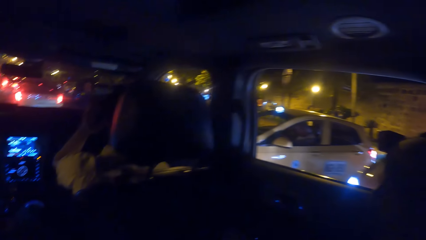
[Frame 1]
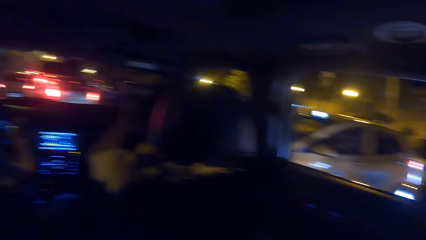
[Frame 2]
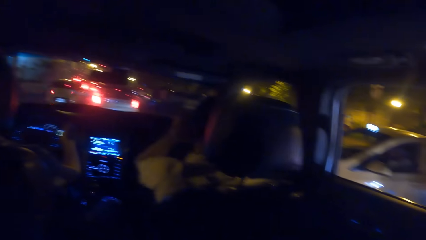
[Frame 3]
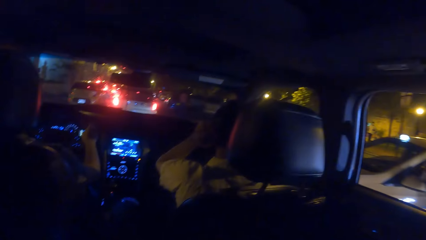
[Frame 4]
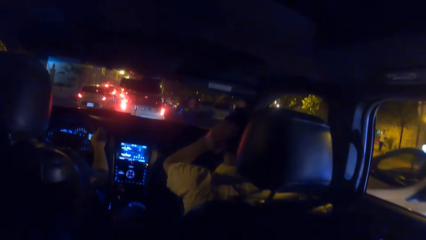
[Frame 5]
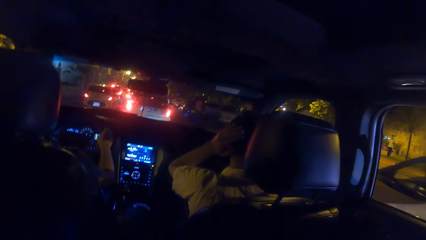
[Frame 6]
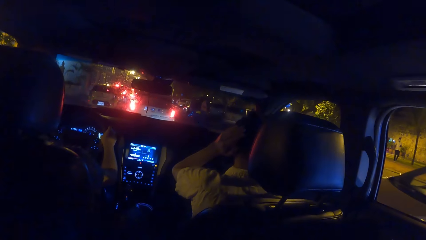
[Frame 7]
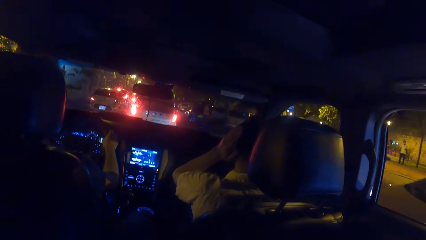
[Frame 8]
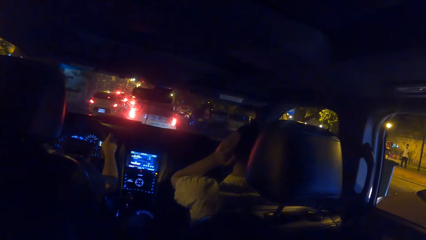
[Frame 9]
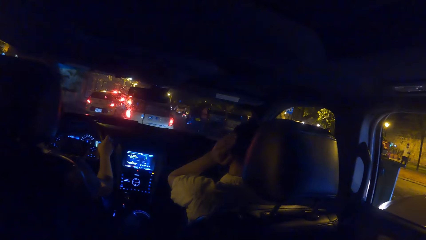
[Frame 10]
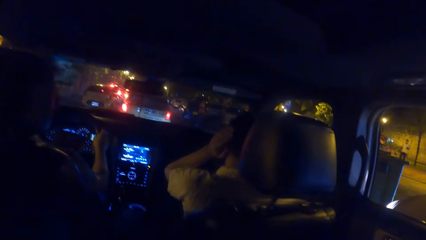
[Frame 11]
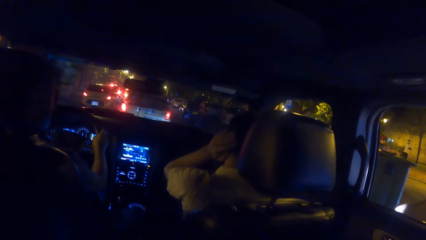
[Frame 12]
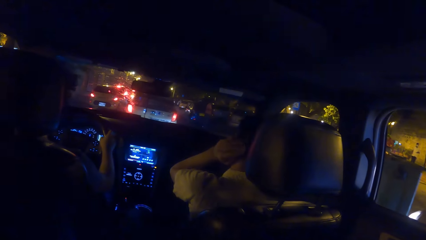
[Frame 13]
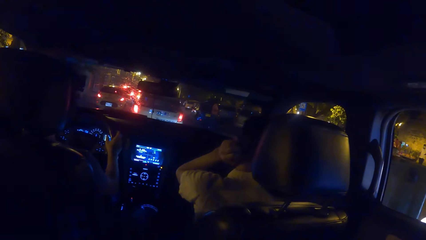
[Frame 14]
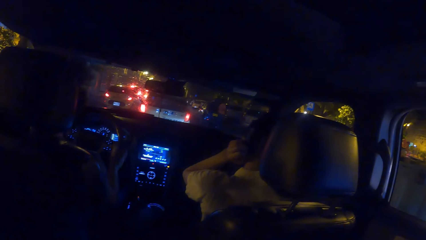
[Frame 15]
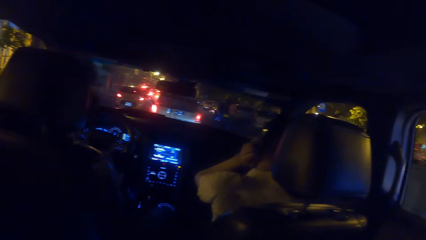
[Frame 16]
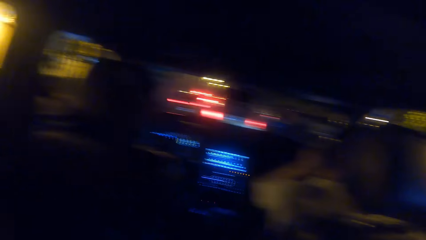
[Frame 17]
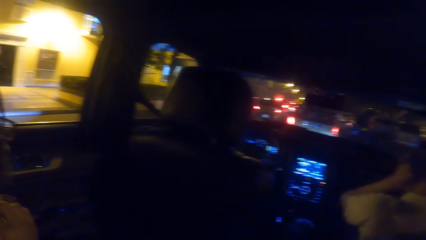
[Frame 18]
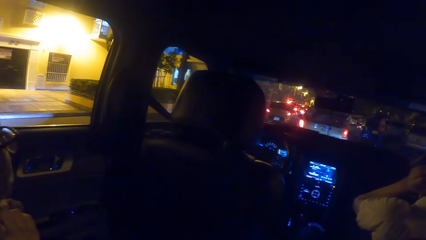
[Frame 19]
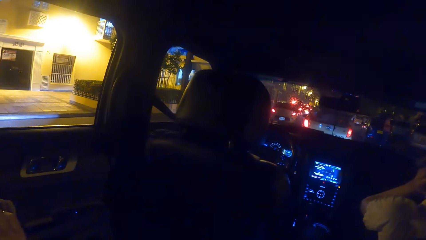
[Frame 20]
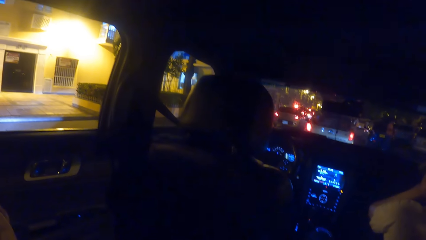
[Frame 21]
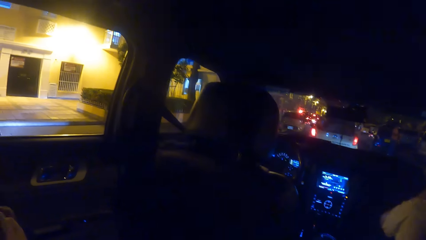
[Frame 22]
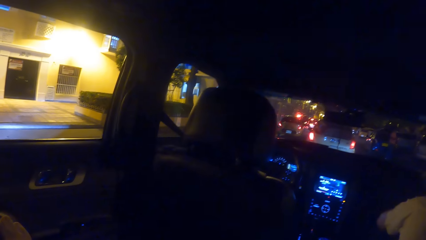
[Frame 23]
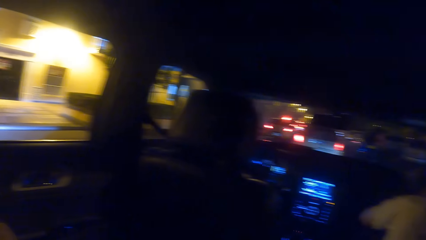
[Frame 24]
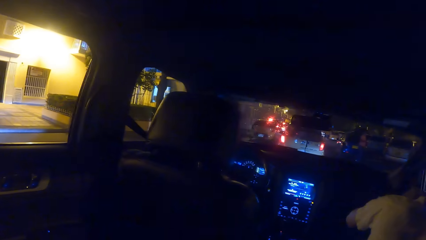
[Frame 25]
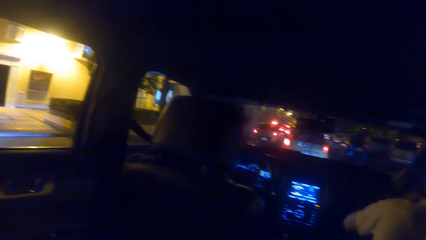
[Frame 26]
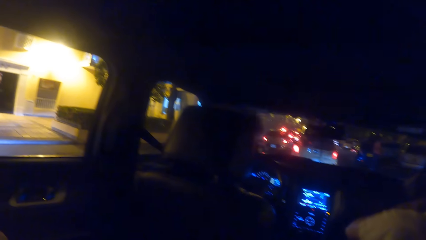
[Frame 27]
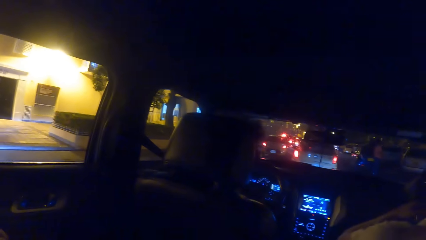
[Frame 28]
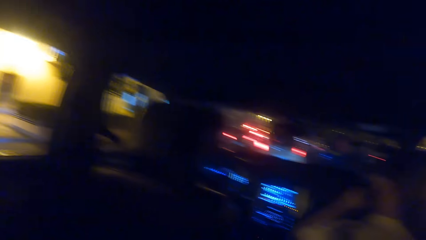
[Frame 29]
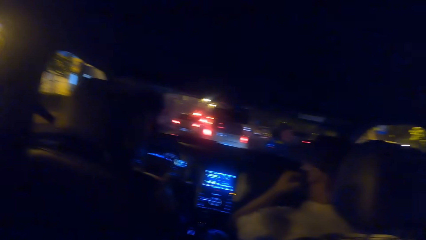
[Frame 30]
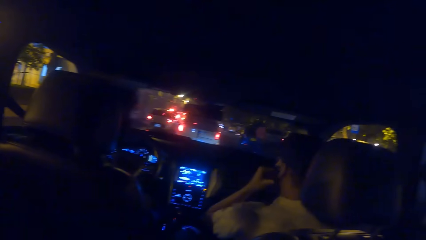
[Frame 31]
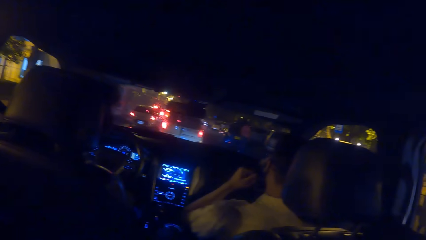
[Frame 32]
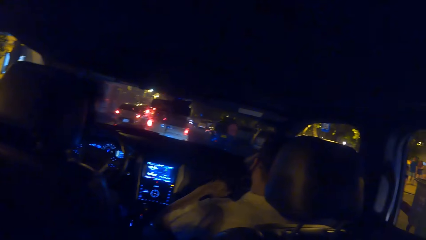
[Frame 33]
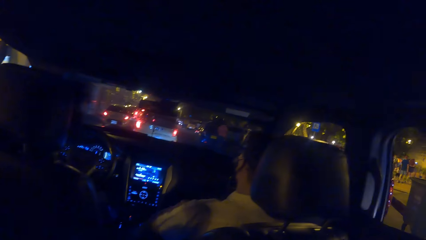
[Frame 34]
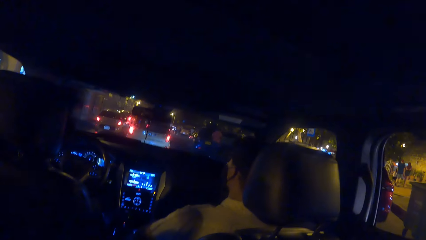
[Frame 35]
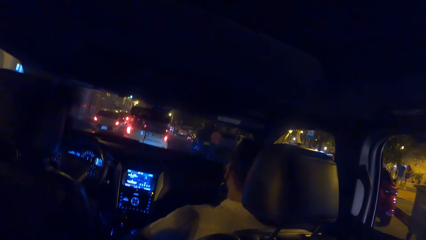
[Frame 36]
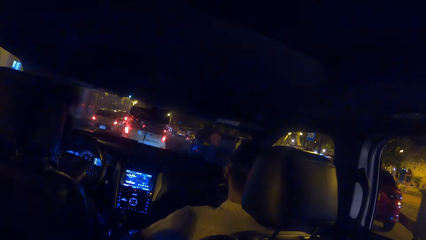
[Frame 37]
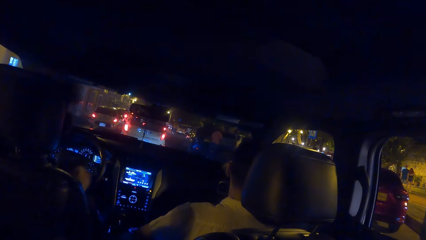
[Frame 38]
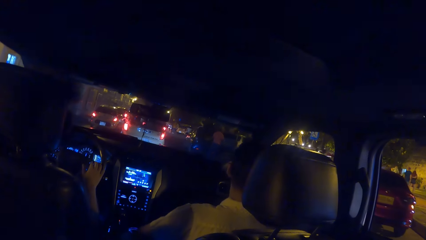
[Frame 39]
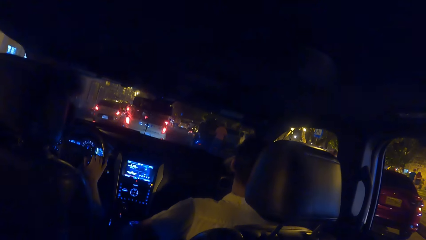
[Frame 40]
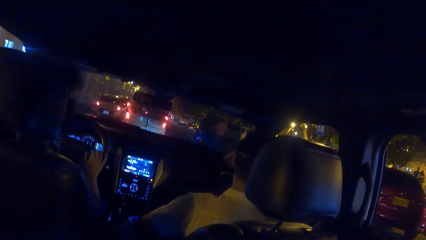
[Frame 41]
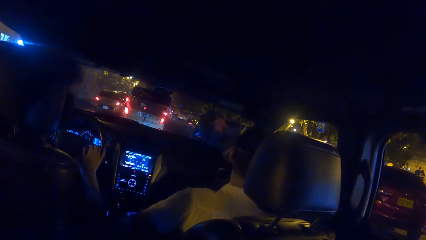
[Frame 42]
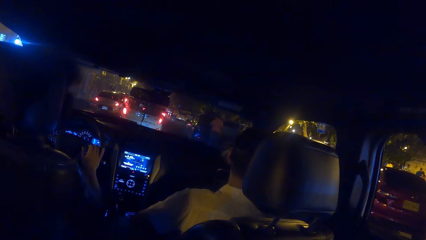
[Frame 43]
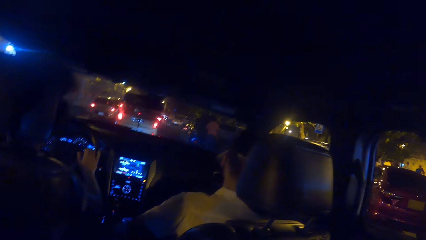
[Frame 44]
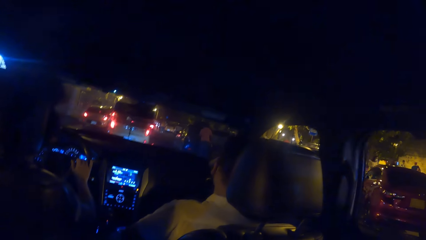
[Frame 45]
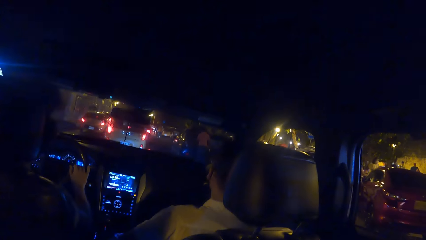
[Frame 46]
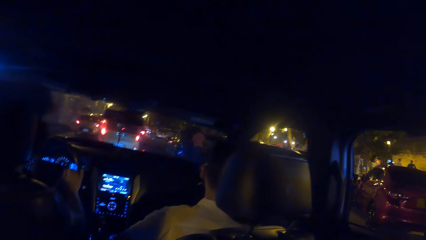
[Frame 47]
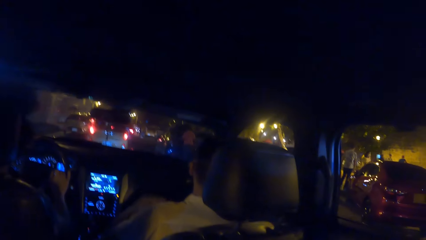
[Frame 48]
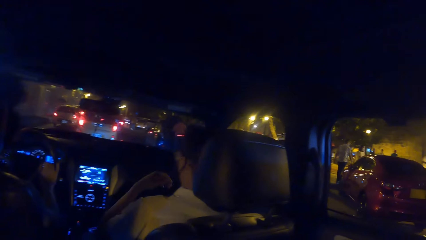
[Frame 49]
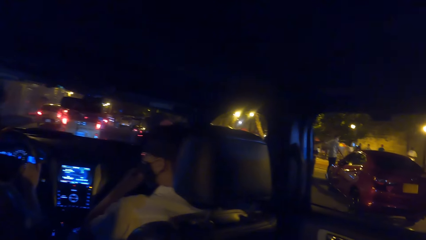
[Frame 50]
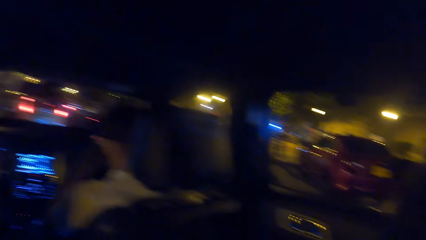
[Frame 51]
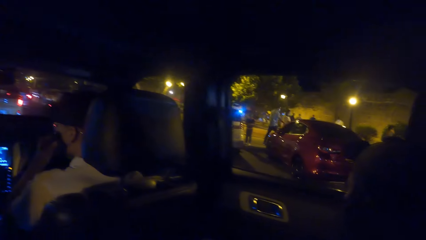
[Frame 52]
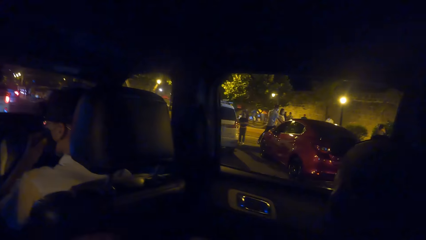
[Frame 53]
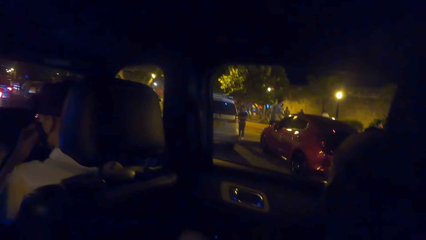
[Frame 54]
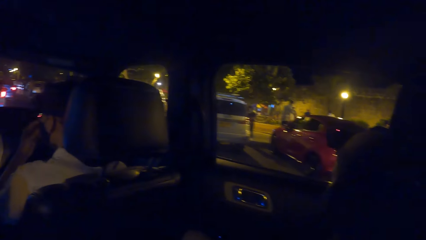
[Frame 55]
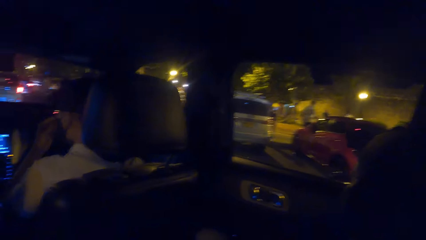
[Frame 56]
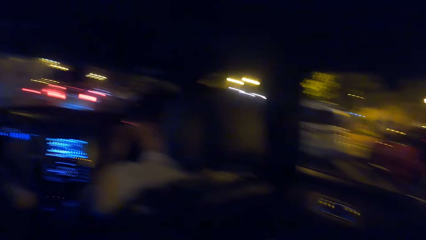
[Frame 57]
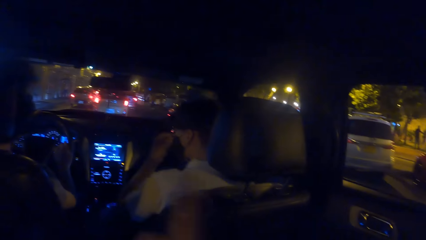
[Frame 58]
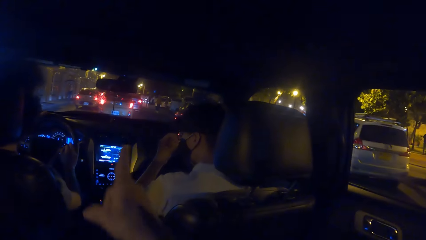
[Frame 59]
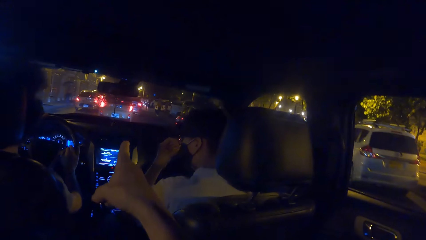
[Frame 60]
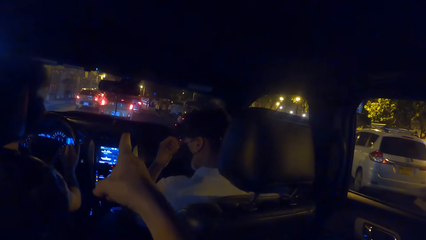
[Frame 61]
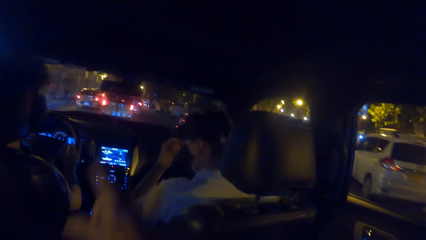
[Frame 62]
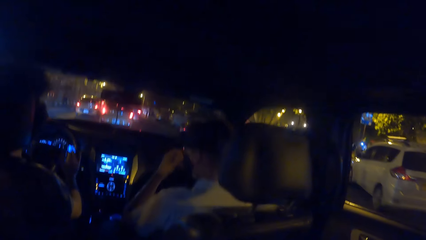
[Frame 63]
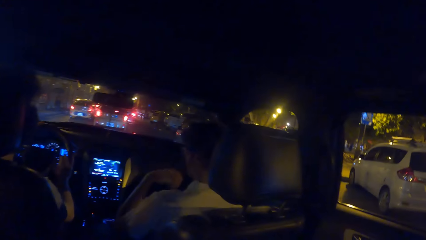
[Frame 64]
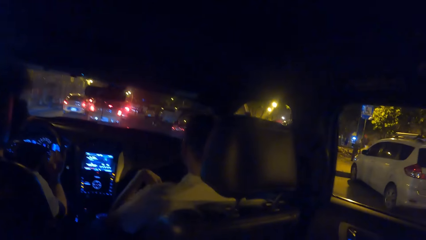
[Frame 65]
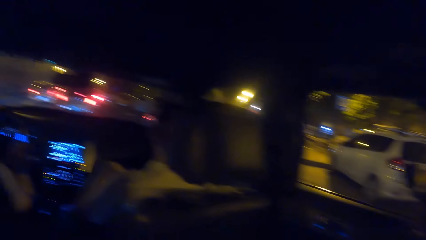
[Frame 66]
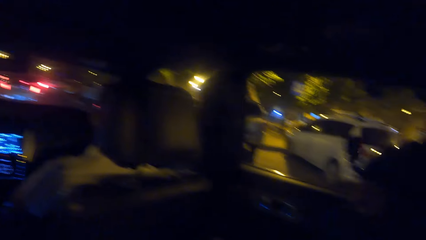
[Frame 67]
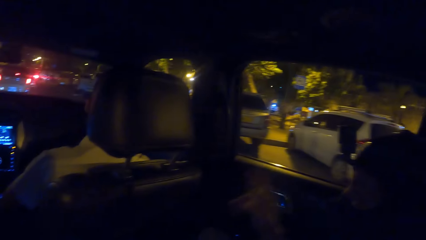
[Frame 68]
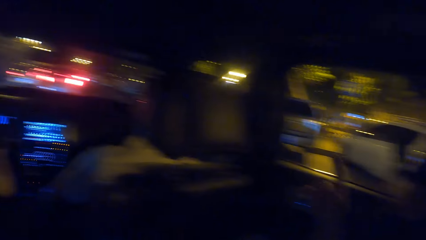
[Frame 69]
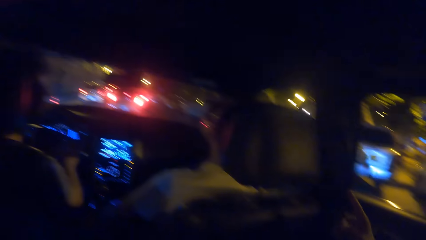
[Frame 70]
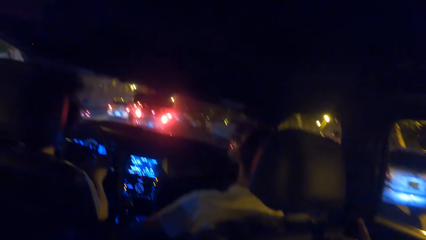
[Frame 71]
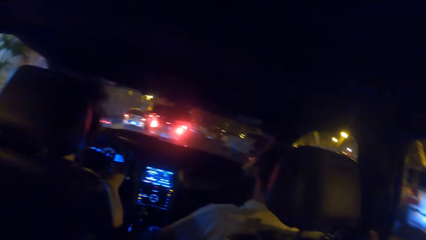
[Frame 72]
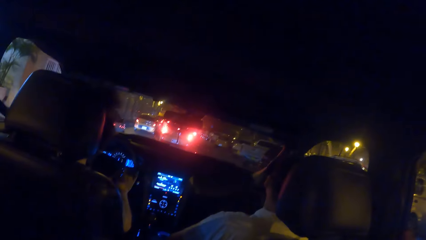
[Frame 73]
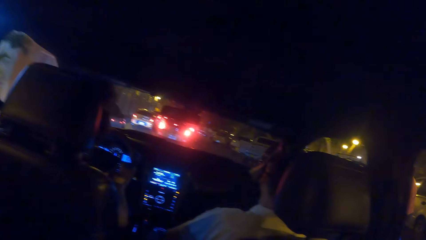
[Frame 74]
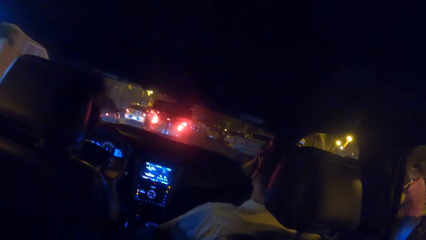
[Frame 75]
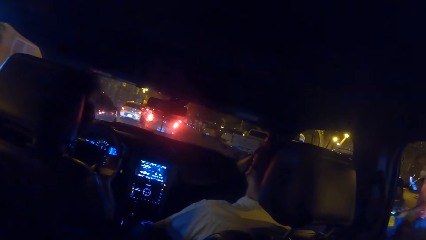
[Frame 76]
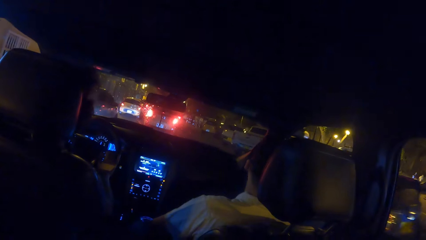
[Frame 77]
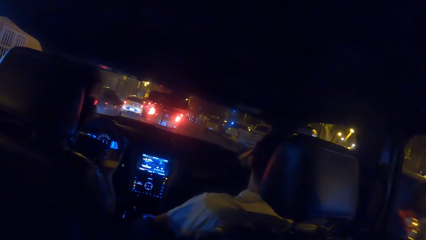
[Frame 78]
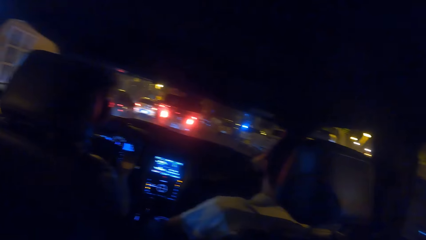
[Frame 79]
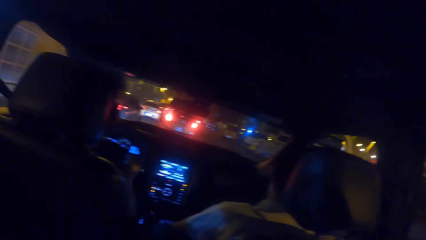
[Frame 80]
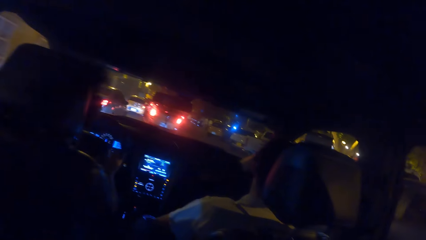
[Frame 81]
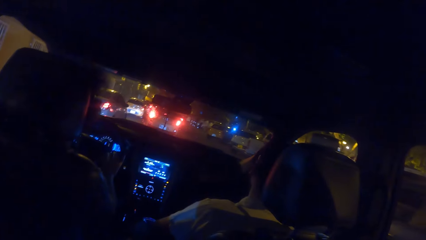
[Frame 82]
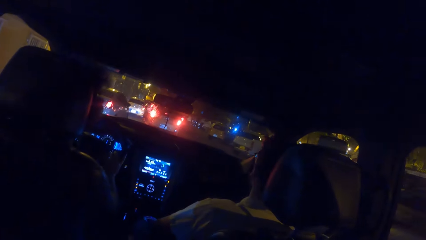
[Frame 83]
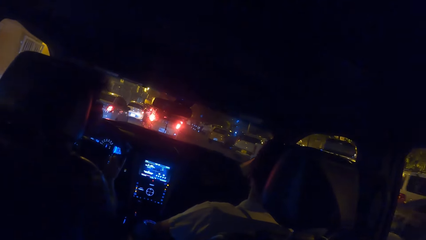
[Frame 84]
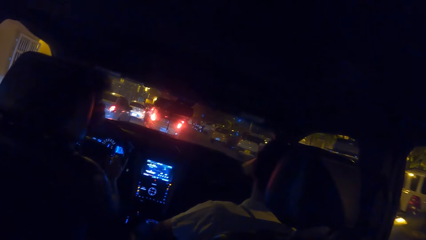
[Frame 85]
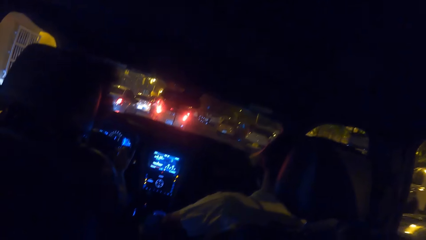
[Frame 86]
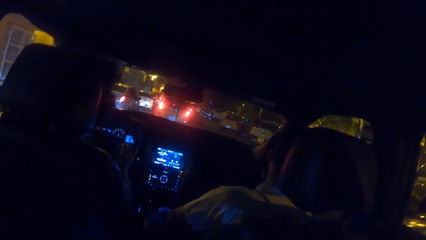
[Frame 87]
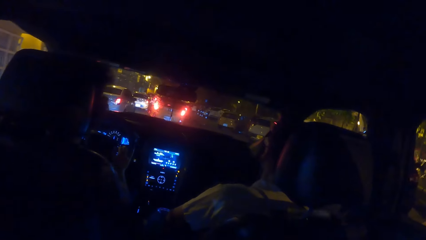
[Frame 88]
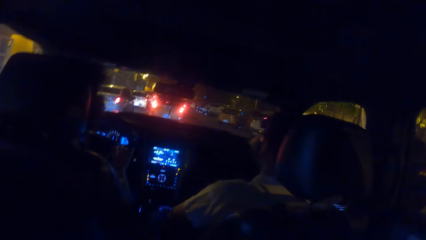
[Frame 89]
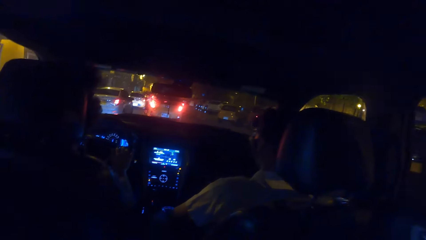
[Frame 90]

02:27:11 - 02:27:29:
A man drives past a car. The camera wearer looks in front of a car. They look outside the car. They look in front of the car. A person adjusts his face mask. The camera wearer looks at cars outside. They point at the front of the car. The person looks outside the car. The camera wearer looks in front of the car.
